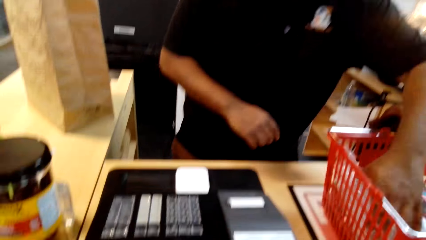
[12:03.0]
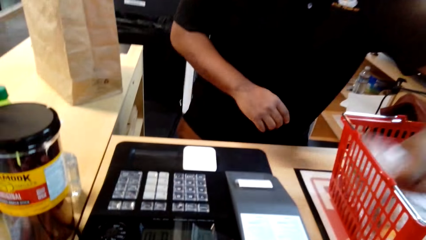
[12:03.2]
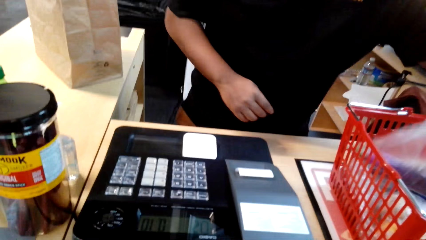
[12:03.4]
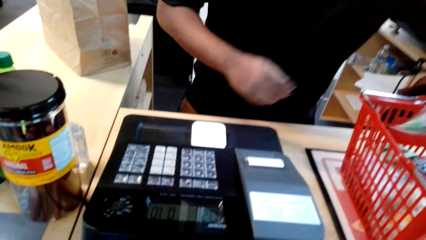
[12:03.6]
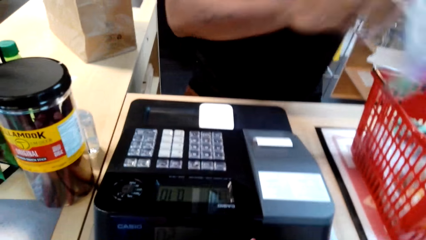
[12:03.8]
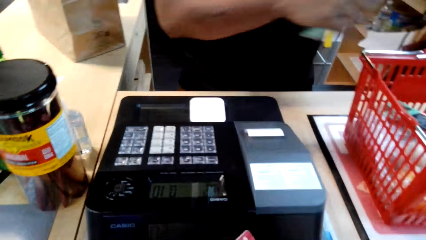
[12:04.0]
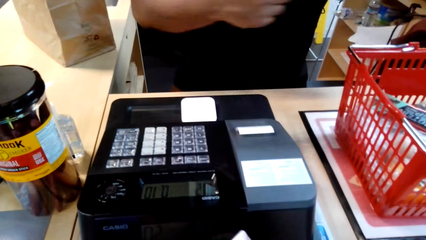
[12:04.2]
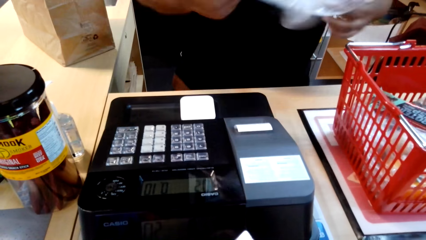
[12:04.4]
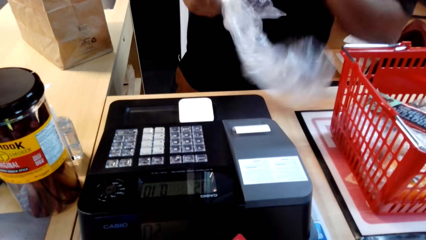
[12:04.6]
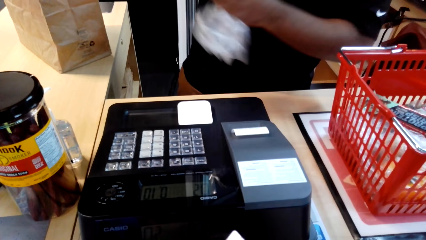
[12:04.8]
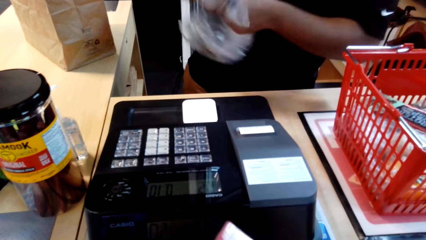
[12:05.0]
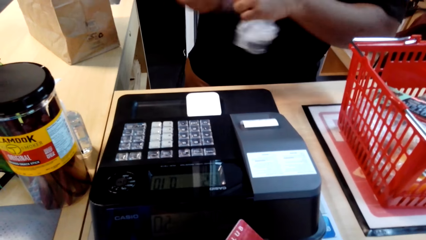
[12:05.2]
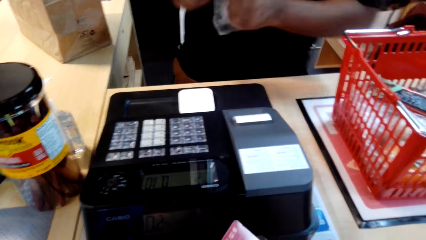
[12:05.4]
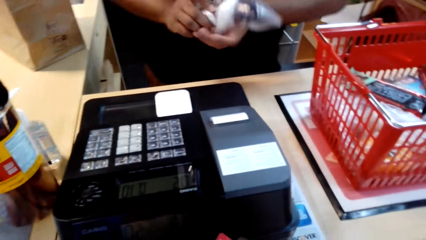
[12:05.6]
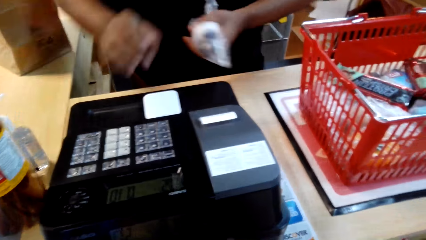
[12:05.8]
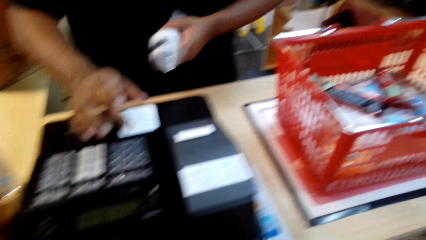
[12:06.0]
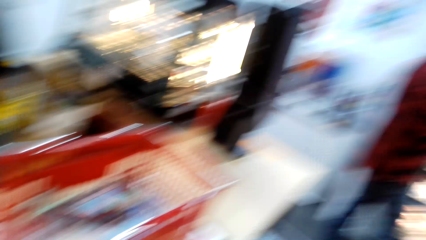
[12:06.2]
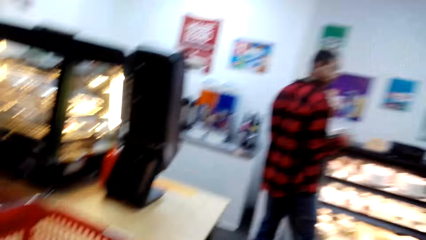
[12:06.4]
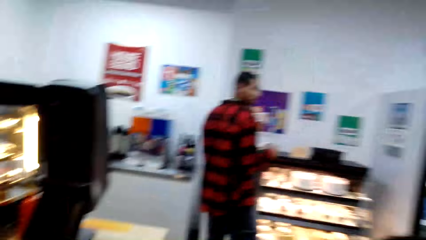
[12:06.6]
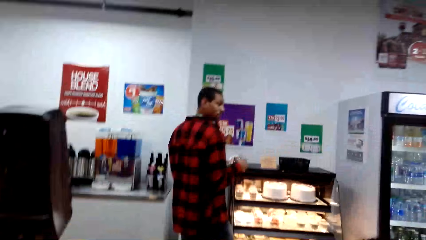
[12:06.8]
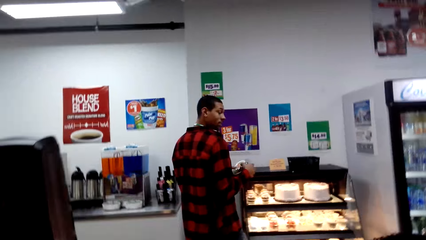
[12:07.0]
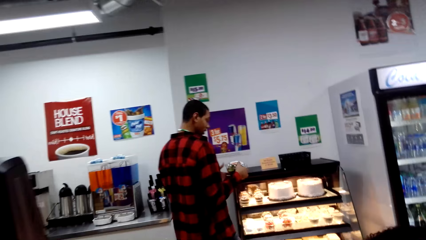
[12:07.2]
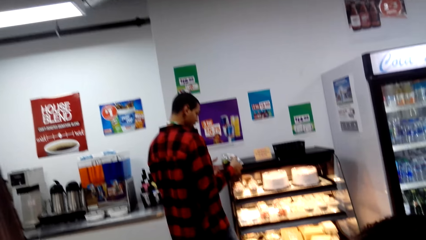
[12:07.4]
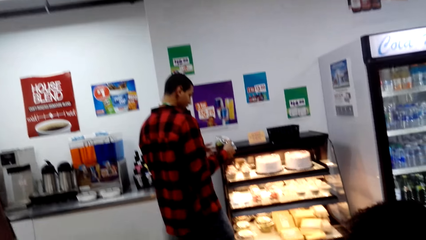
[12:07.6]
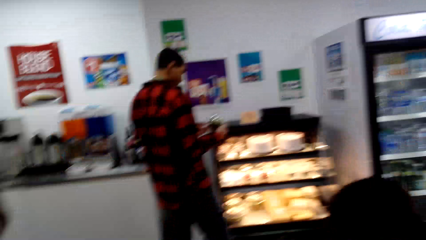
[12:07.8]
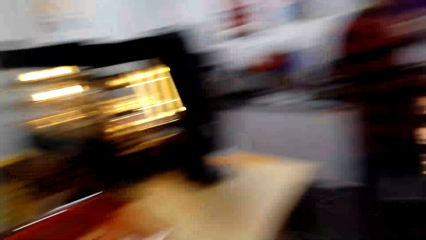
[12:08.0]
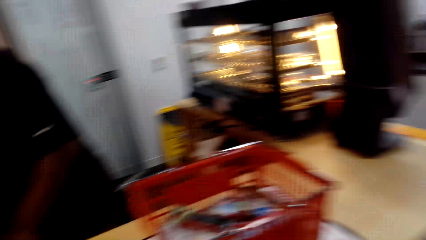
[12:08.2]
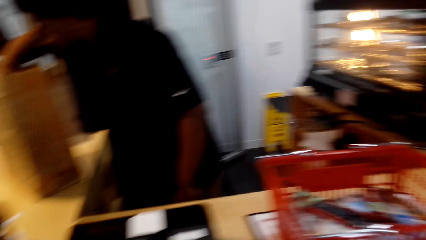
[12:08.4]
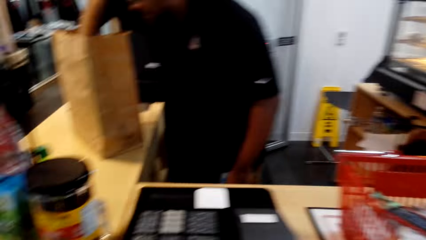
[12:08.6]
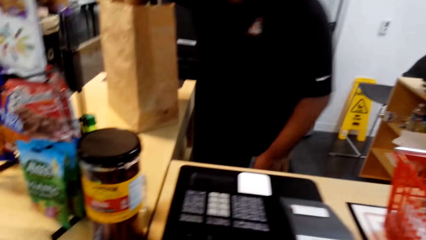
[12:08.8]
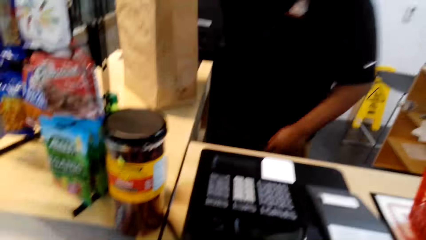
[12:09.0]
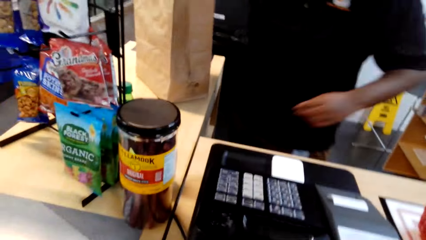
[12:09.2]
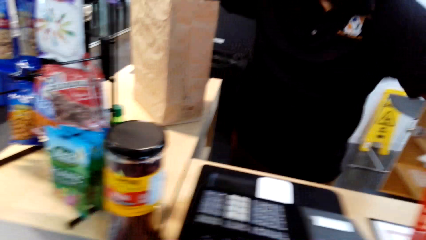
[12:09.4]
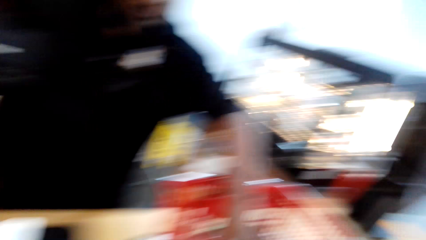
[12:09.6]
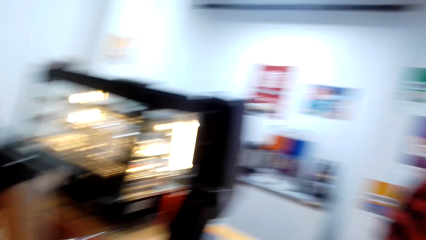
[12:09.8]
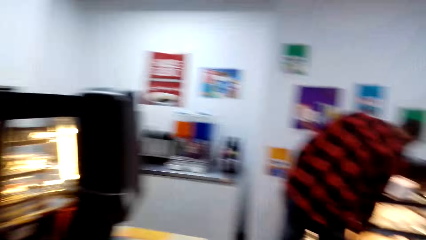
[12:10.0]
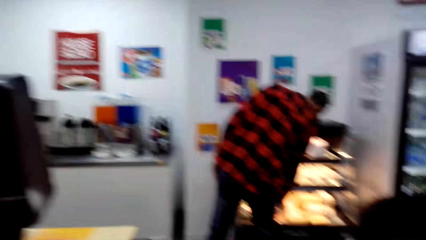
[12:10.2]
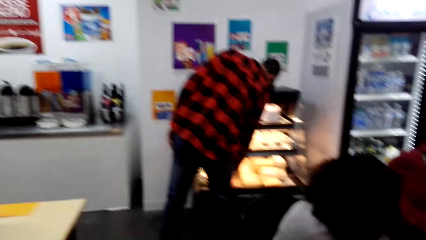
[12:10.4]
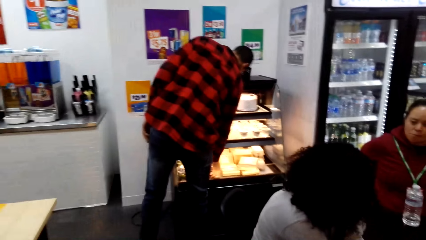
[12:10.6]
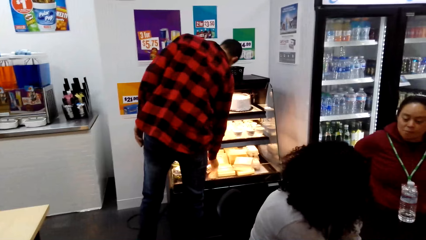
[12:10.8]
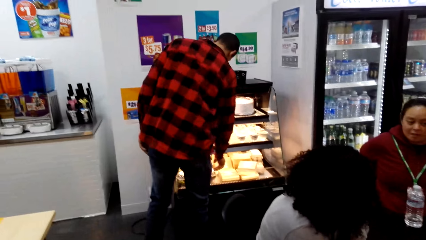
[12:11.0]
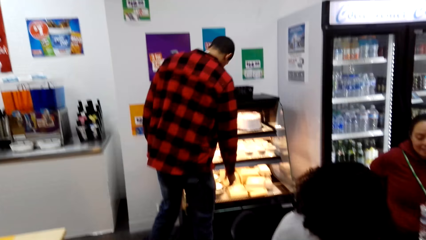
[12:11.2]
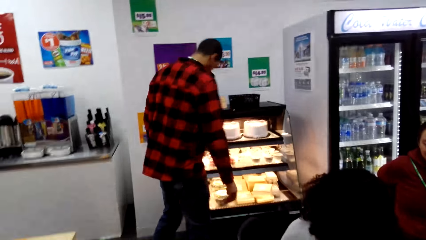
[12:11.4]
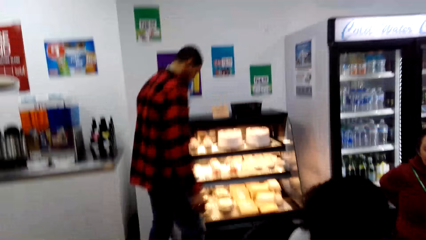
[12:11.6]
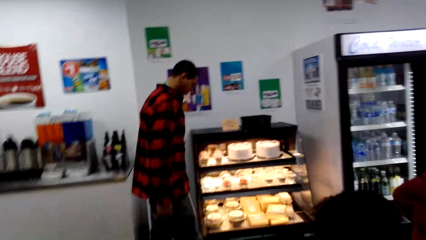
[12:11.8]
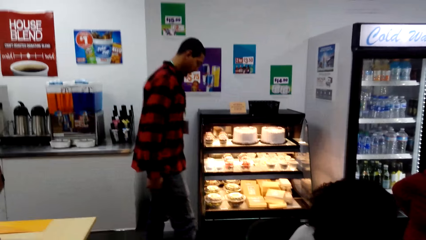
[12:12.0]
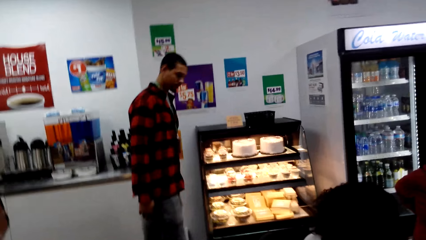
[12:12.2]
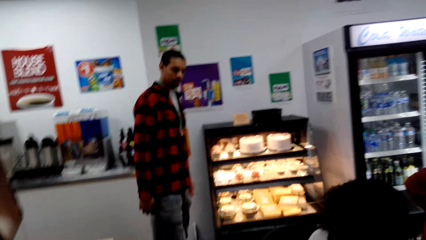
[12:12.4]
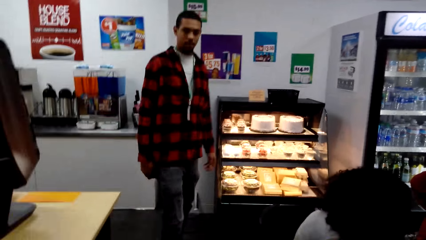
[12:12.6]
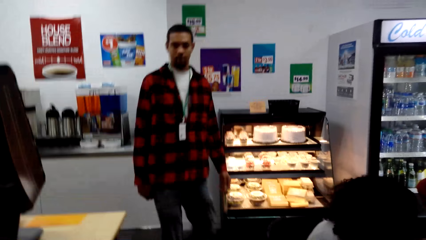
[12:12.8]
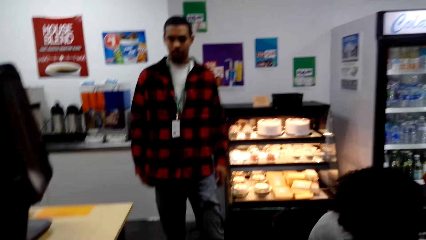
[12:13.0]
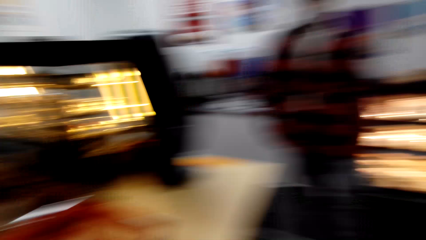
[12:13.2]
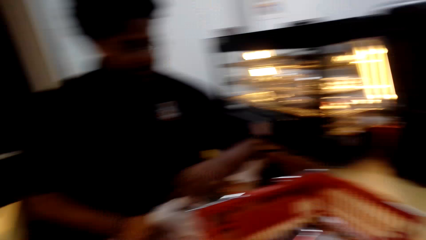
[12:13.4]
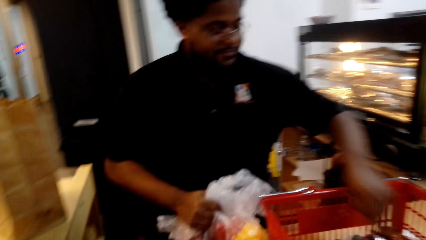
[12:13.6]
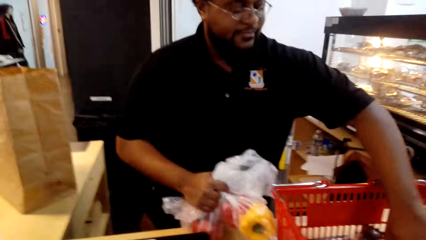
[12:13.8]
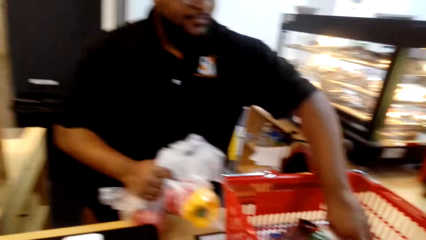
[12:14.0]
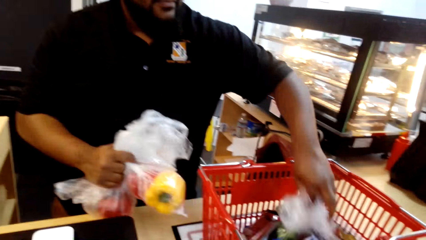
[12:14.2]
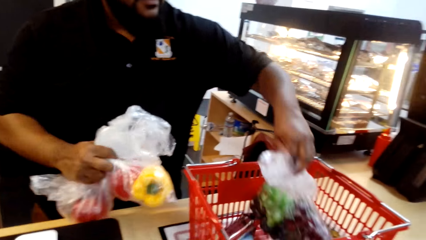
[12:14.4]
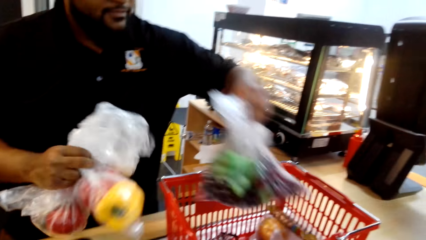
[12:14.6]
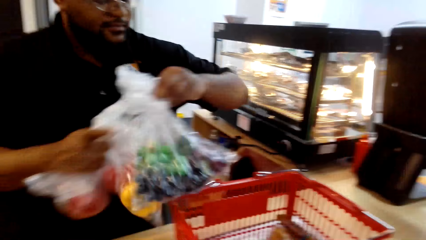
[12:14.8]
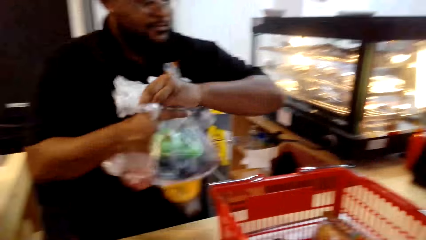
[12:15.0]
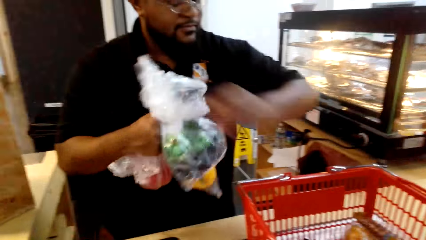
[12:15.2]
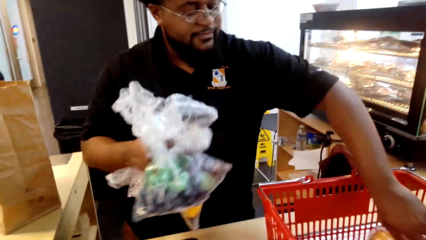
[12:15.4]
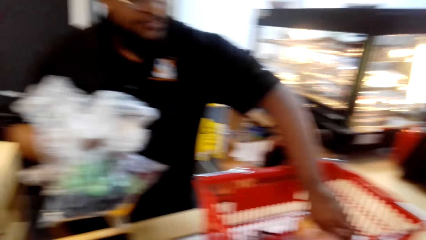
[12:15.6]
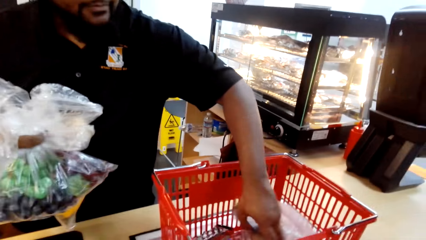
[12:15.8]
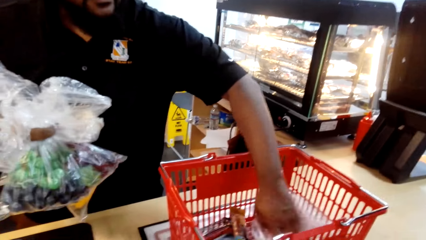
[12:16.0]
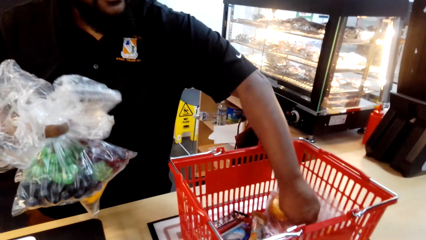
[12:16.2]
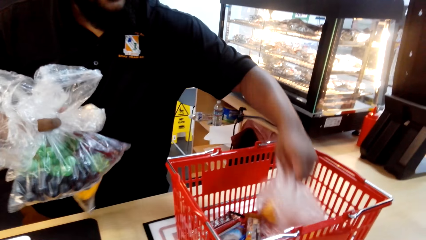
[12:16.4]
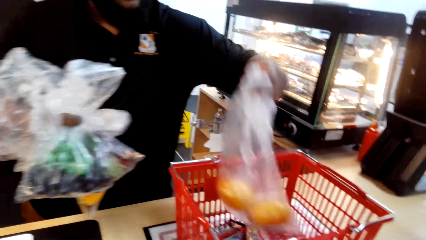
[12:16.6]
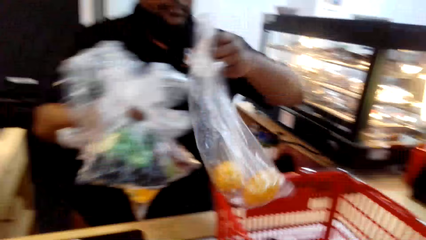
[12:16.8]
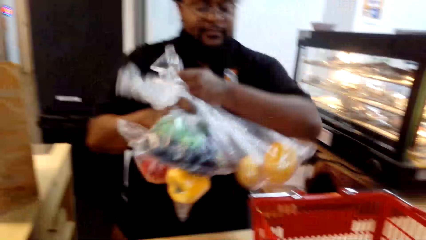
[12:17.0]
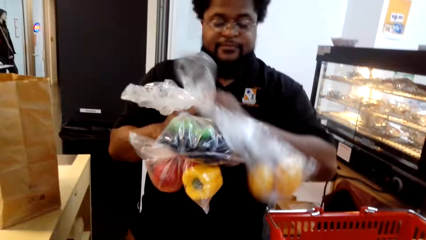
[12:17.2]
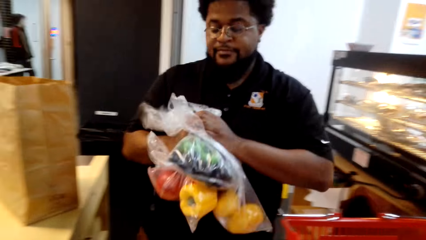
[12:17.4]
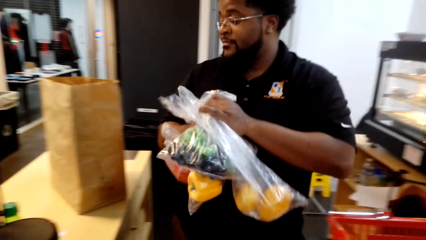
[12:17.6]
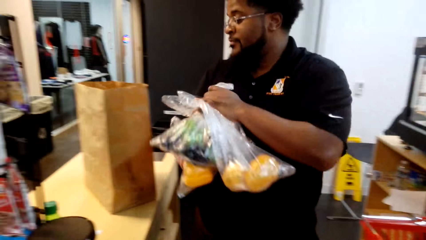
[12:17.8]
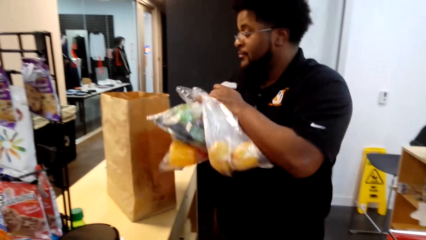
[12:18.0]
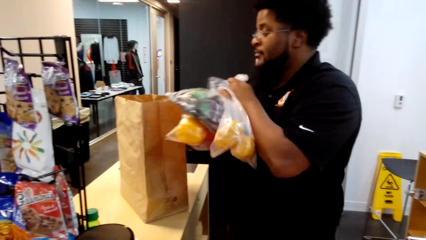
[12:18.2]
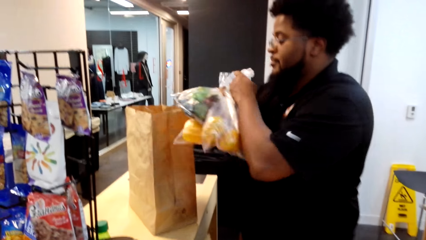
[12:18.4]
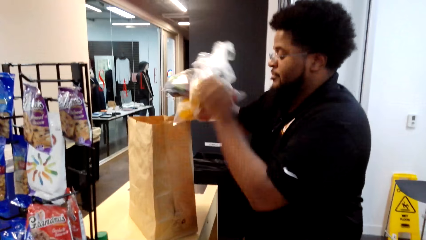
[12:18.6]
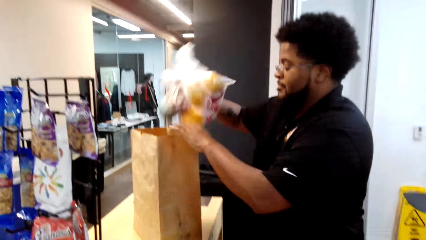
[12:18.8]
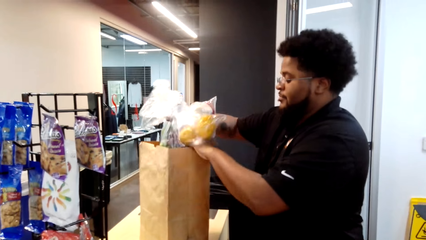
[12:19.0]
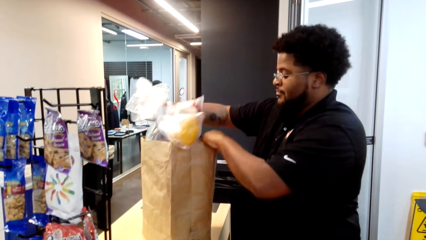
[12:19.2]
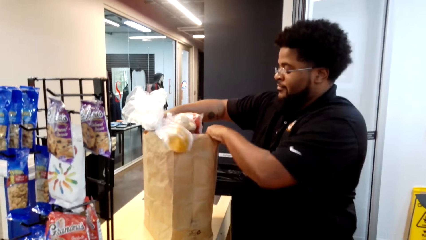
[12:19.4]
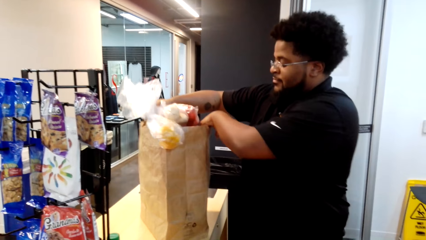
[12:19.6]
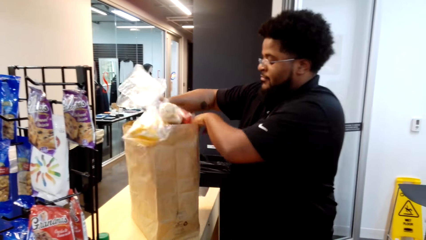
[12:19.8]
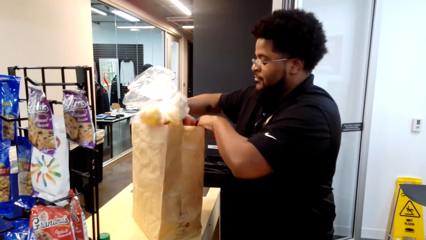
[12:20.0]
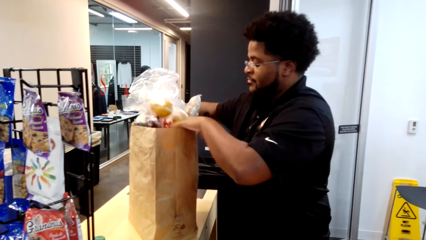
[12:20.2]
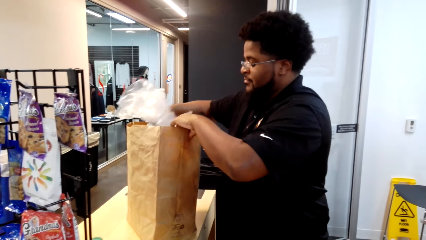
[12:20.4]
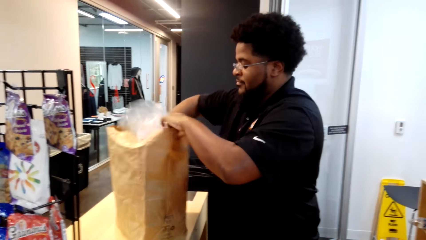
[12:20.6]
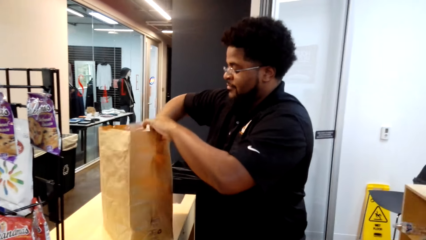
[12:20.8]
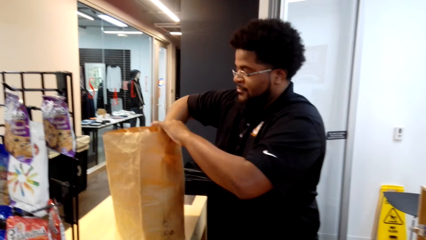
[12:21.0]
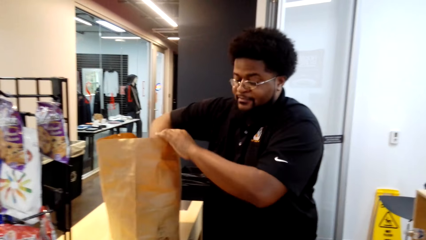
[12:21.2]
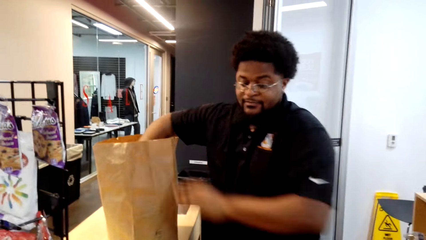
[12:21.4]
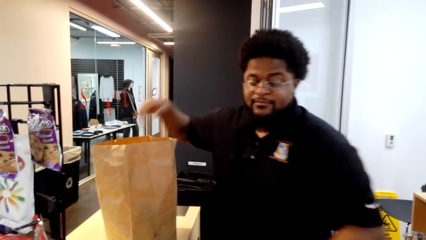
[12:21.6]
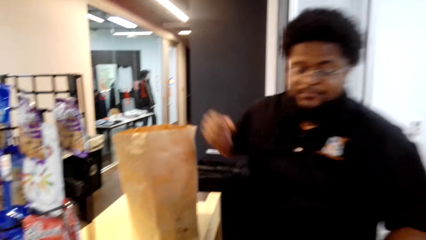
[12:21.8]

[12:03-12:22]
A man picks up a nylon and ties the nylon. The camera wearer looks around the mall. Another man holds something. The camera wearer stares at the other man. The other man walks around. The camera wearer looks around the mall. The first man picks up the nylon bag of oranges and grapes from the tray and puts the grapes in the brown bag.
